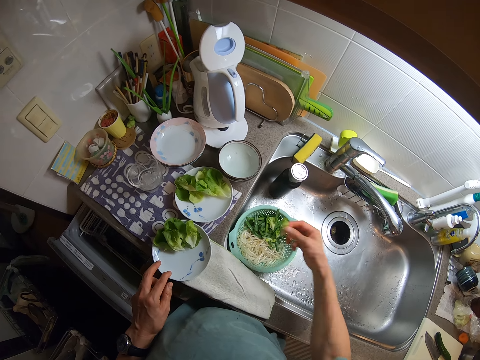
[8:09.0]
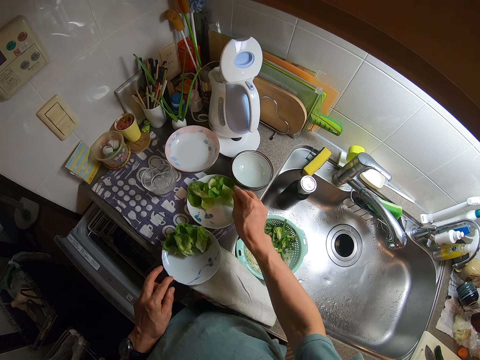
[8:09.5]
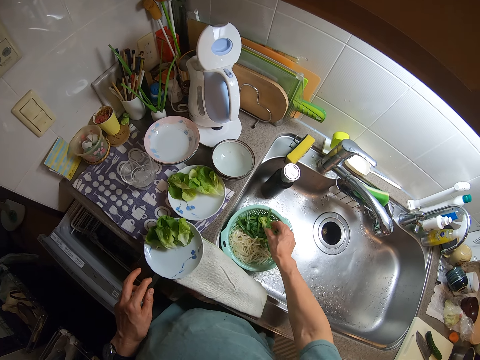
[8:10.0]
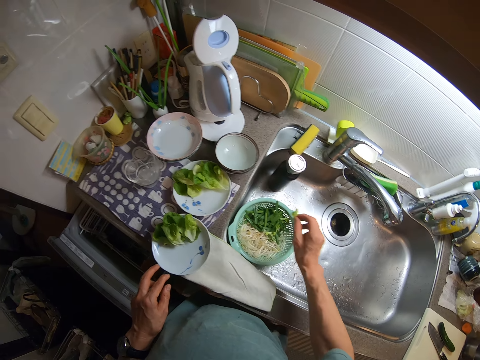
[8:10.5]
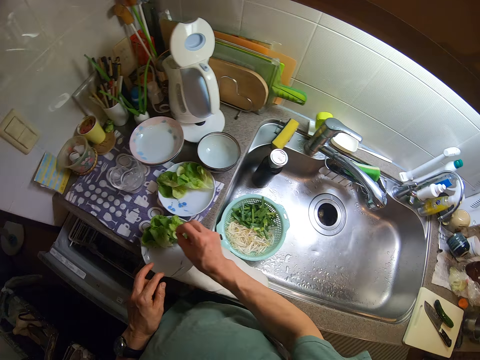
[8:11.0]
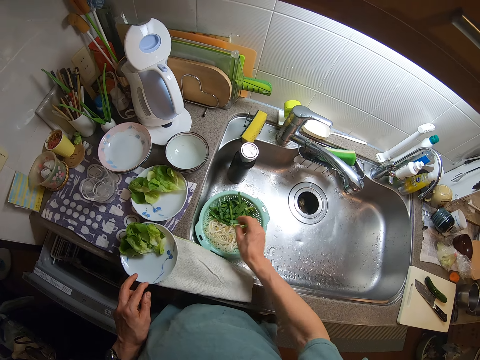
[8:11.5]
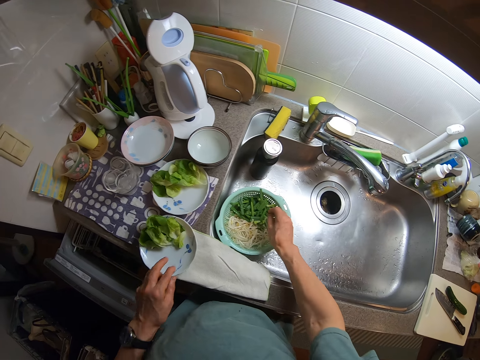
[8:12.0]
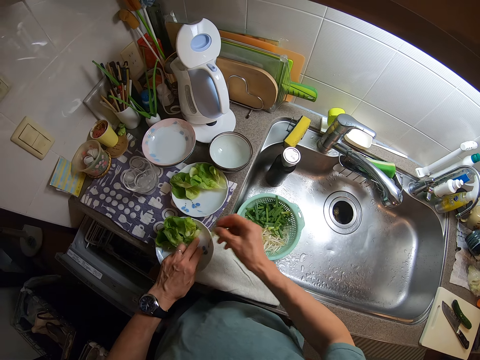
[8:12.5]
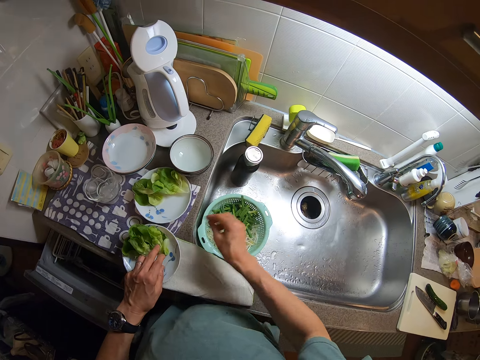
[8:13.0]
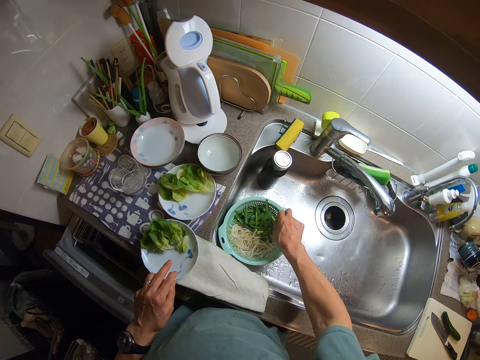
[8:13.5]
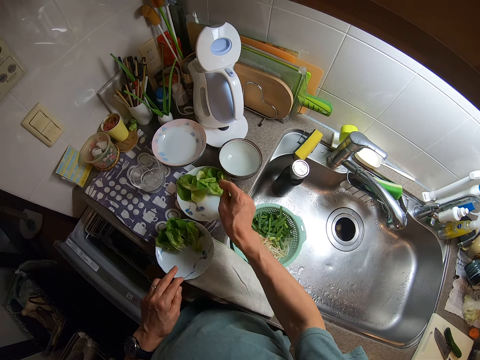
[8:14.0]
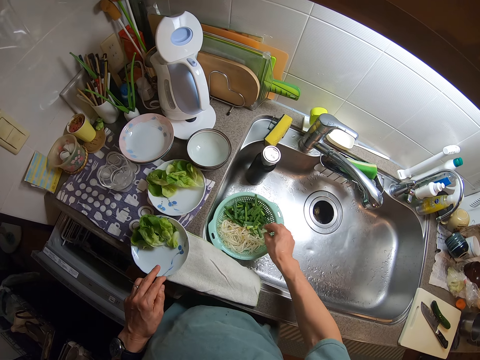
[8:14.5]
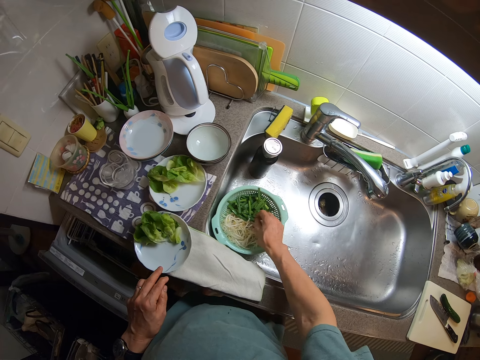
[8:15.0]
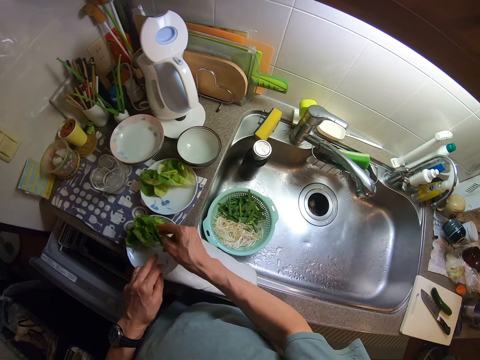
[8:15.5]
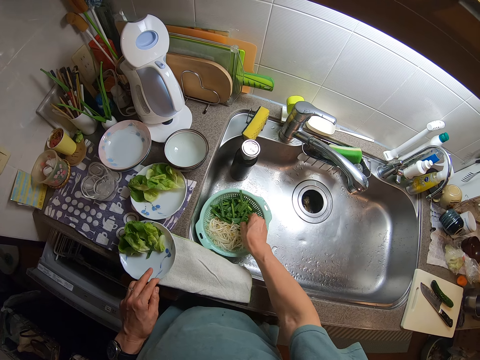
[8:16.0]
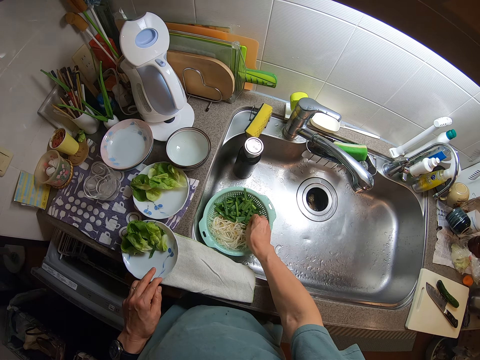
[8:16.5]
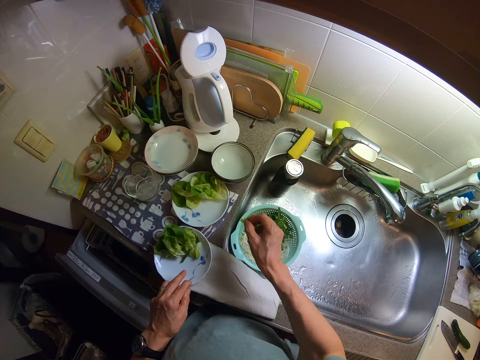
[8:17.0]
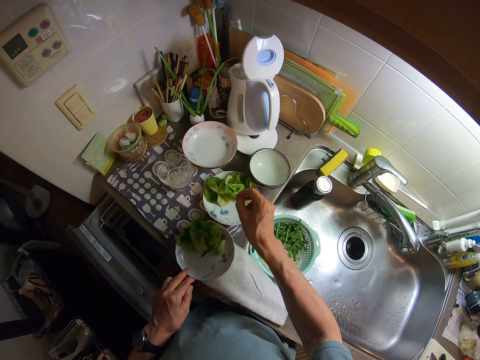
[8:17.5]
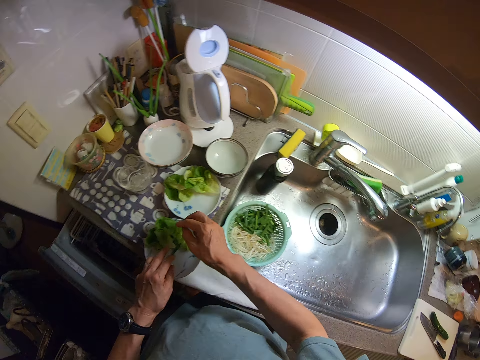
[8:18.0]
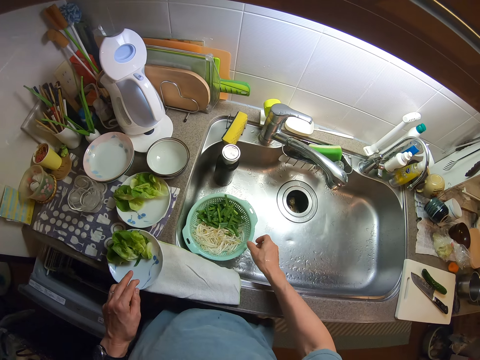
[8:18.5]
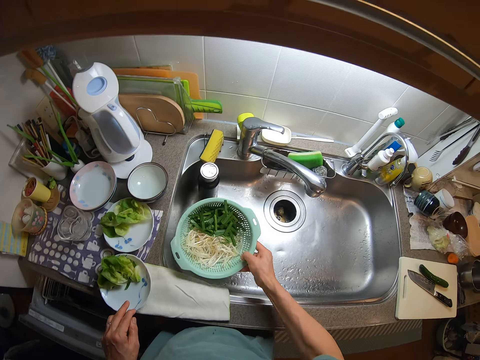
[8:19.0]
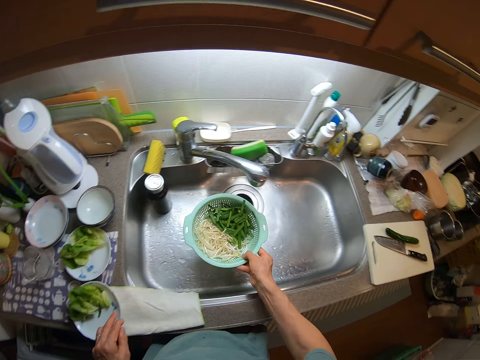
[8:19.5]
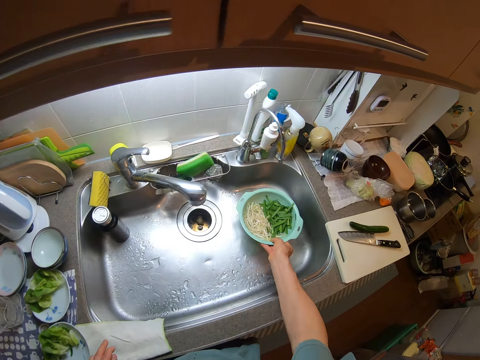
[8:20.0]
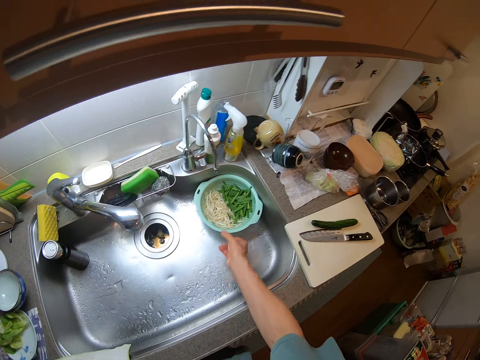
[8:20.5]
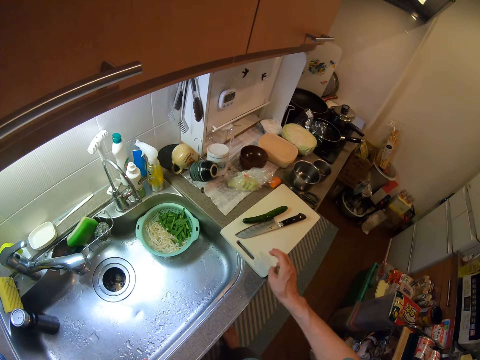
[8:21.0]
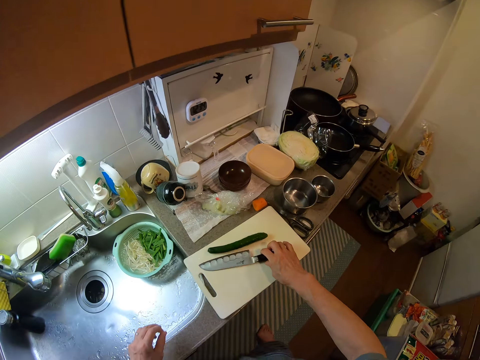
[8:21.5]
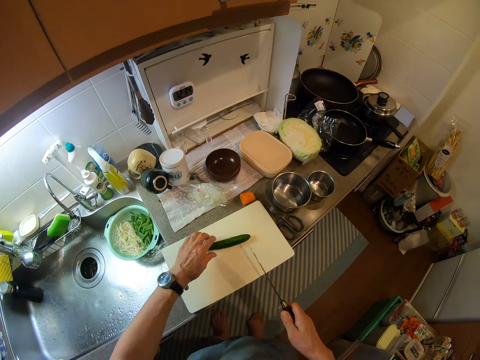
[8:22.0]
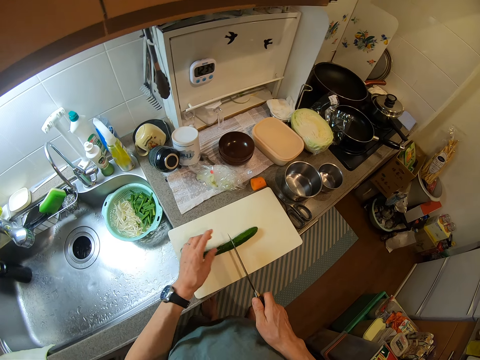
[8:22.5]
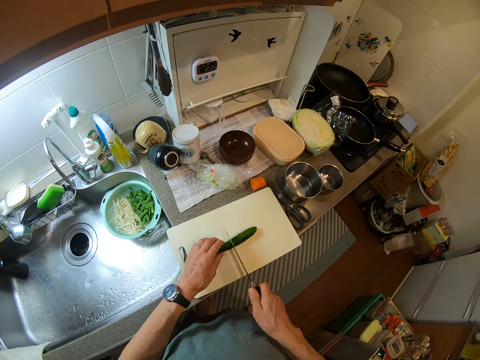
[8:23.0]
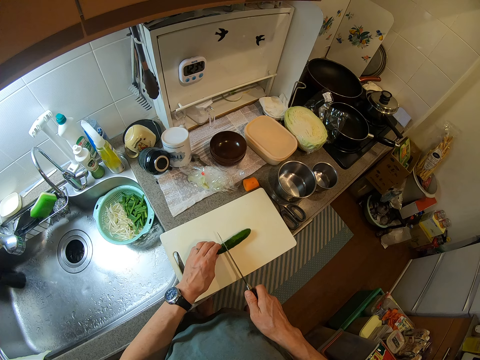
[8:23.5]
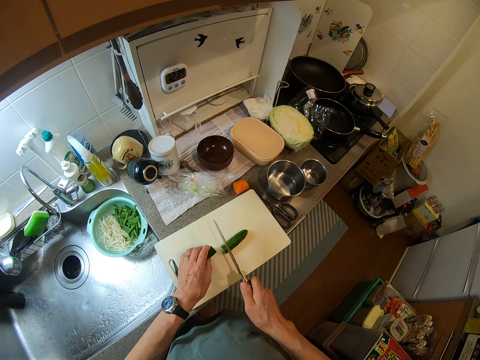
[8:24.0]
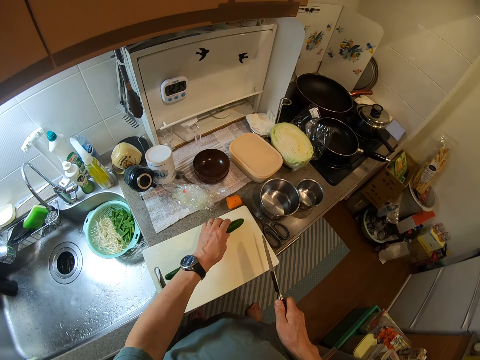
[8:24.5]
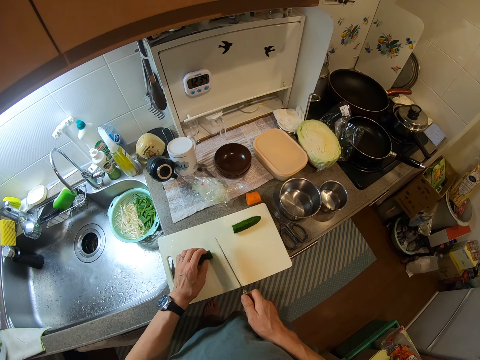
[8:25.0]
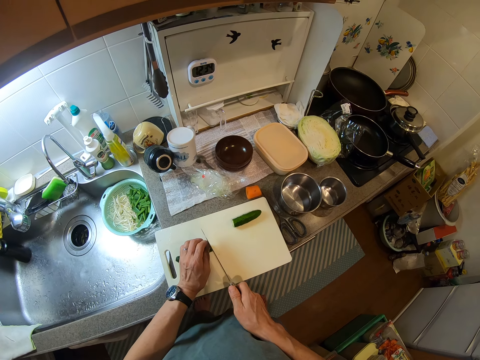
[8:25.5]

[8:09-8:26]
The camera wearer puts the vegetable in the dish. She does so repeatedly. She carries the sieve containing some pasta and cut spring onions from the basin of the kitchen sink with her right hand. She drops the sieve containing some pasta and cut spring onions on another side of the basin of the kitchen sink. She picks up the knife from the chopping board with her right hand. She holds the cucumber on the chopping board with her left hand. She removes her left hand from the cucumber. She cuts the cucumber into smaller pieces on the chopping board with the knife. She holds the cucumber on the chopping board with her left hand.

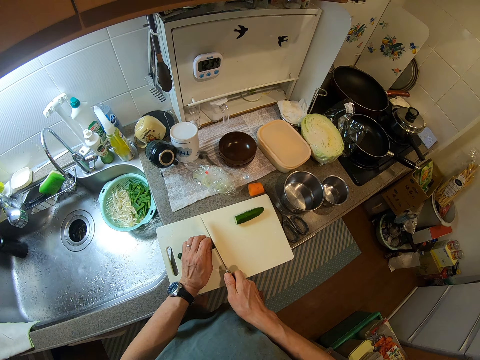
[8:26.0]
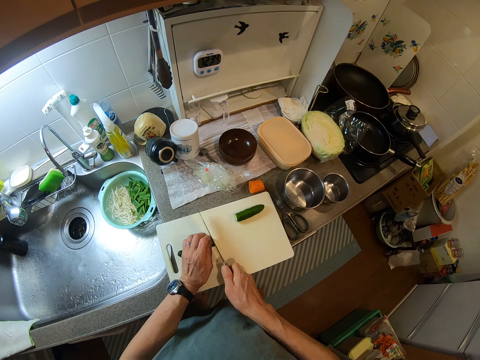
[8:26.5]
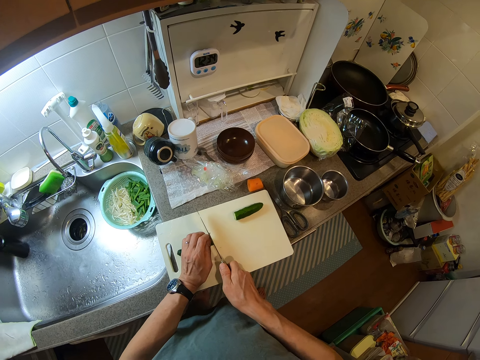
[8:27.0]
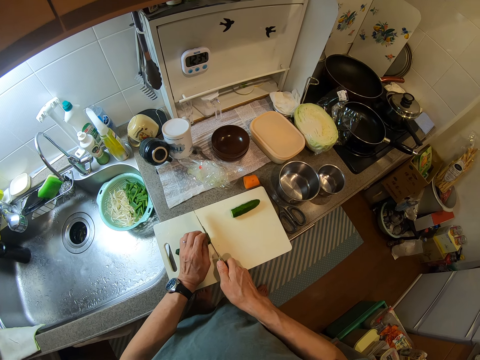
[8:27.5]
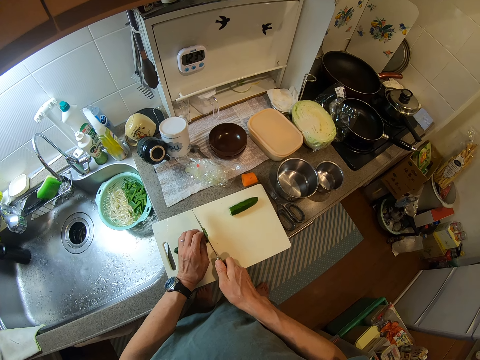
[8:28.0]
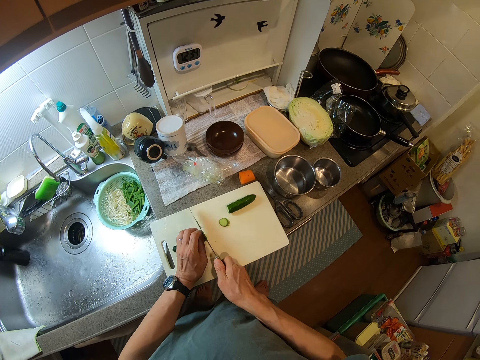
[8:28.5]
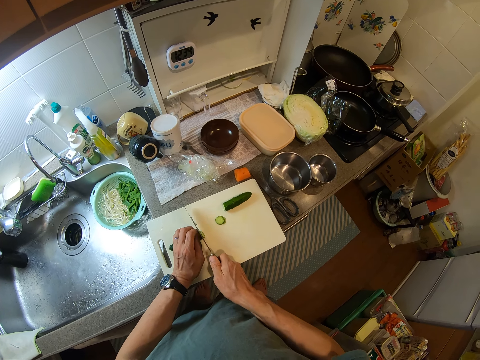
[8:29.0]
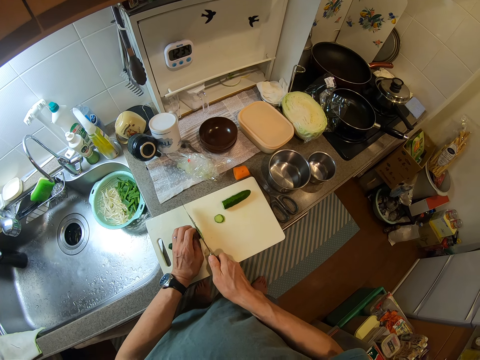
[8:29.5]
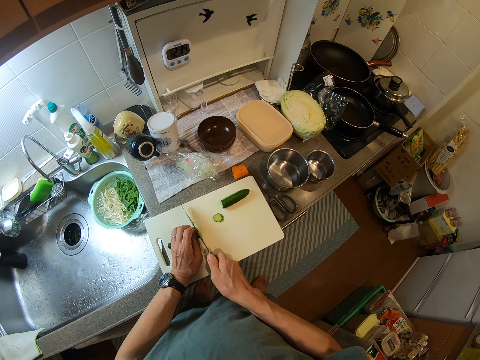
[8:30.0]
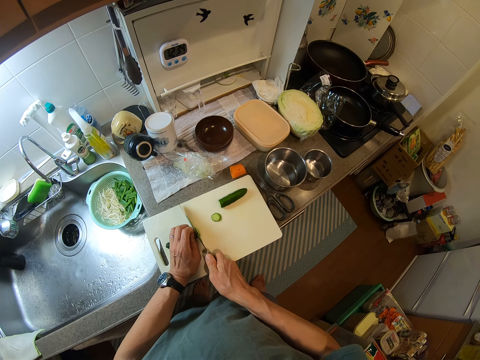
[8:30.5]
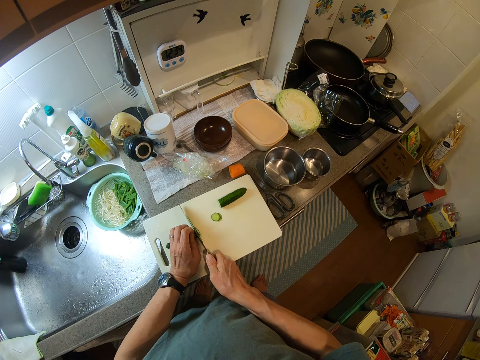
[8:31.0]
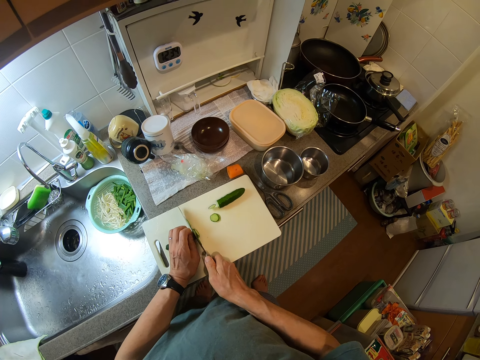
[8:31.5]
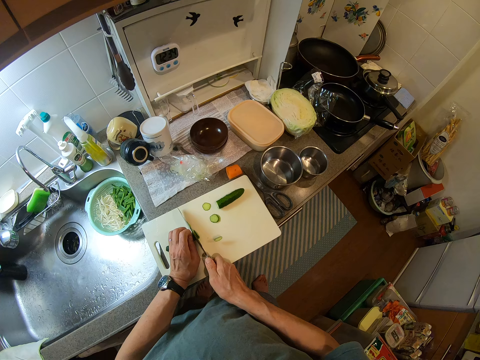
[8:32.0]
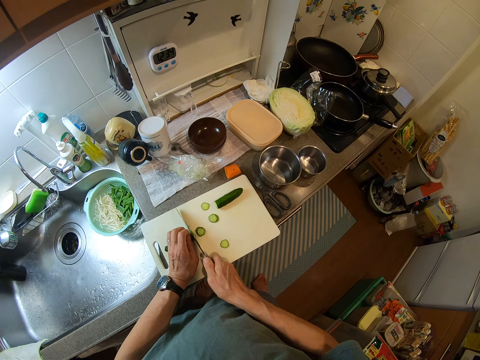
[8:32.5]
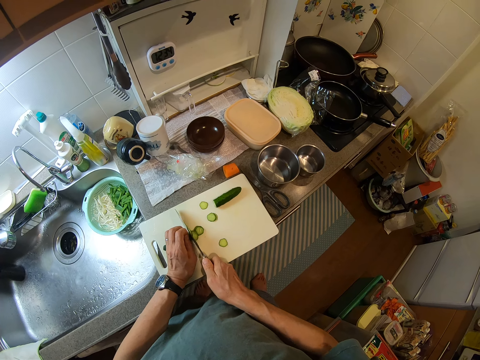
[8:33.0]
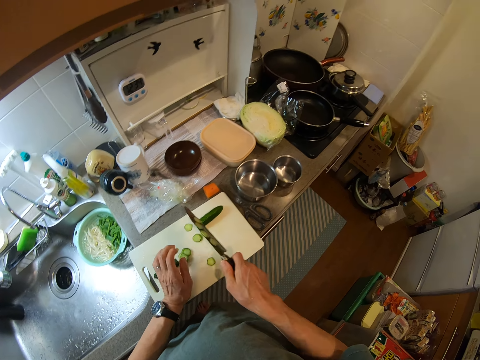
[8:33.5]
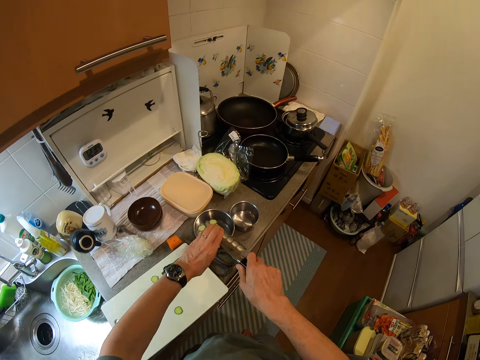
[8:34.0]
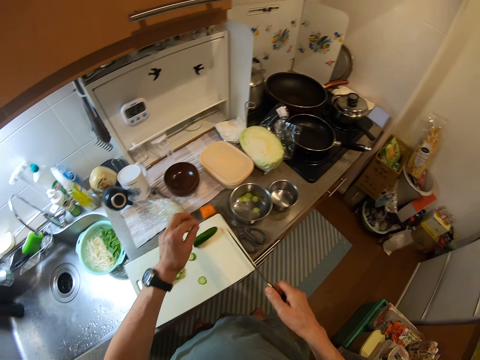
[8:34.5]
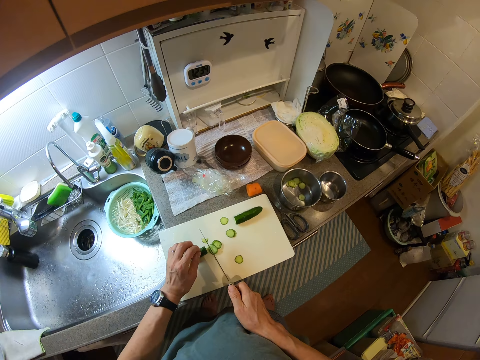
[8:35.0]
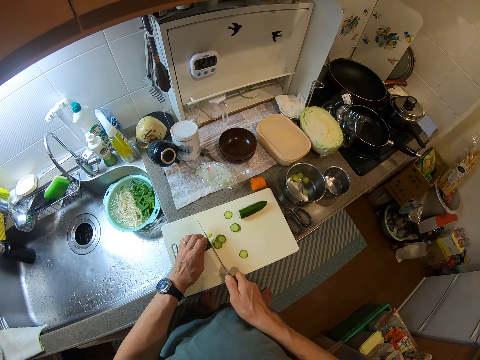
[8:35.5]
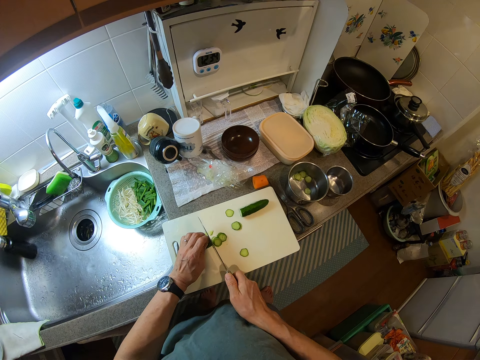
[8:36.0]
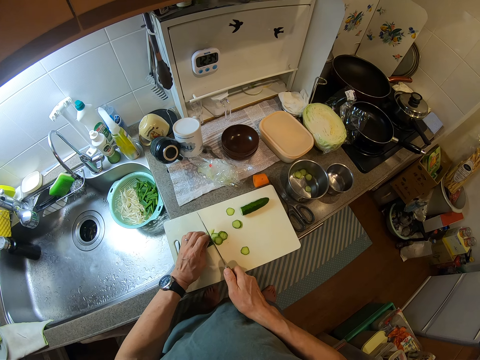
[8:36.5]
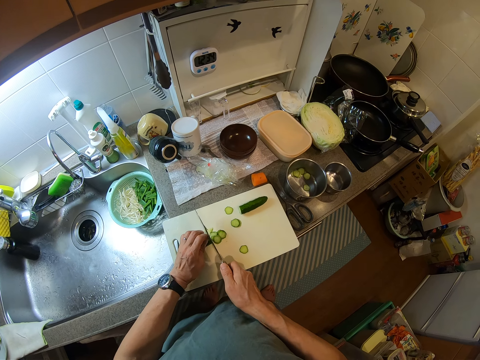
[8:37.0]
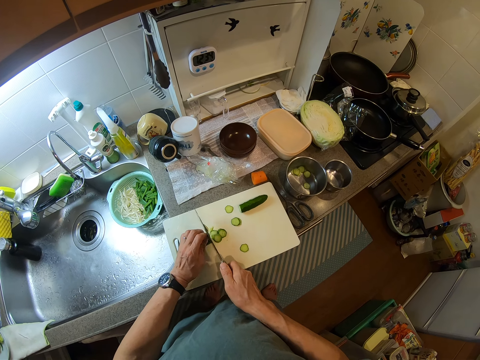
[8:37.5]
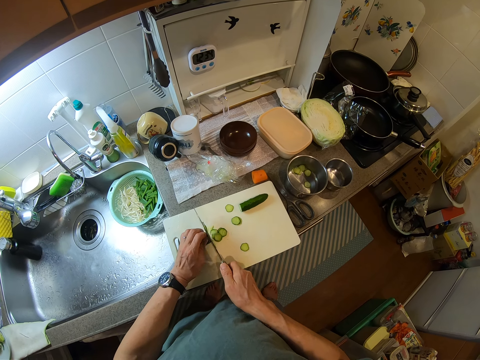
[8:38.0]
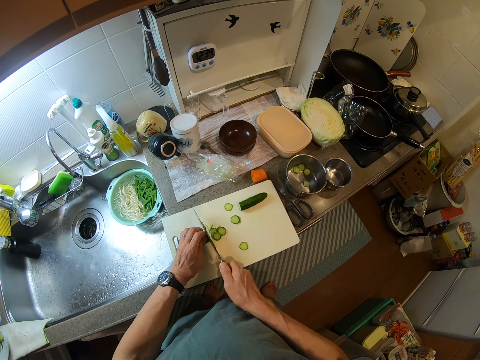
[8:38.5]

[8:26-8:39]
The camera wearer puts something aside. She cuts something. She wipes the cut cucumber from the knife into the pot beside the chopping board with her left hand. She cuts the cucumber into smaller pieces on the chopping board with the knife.
